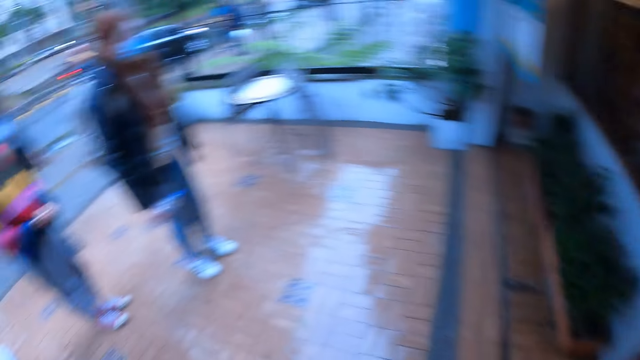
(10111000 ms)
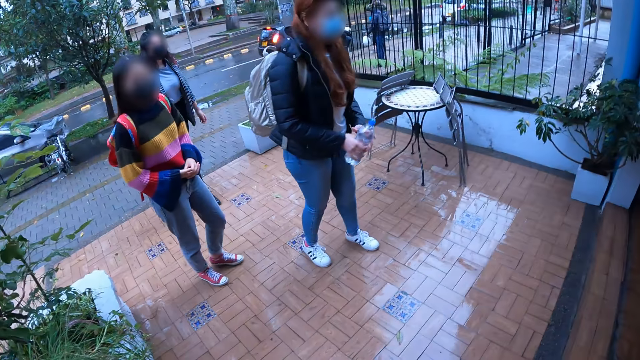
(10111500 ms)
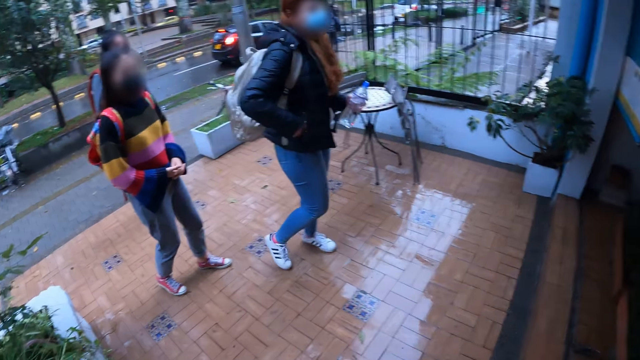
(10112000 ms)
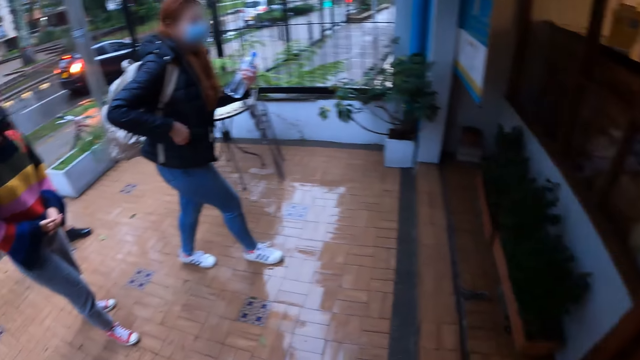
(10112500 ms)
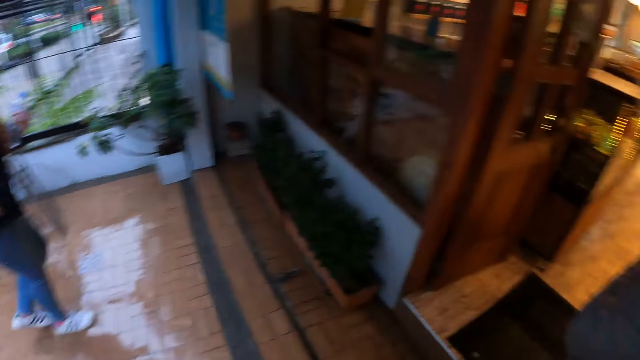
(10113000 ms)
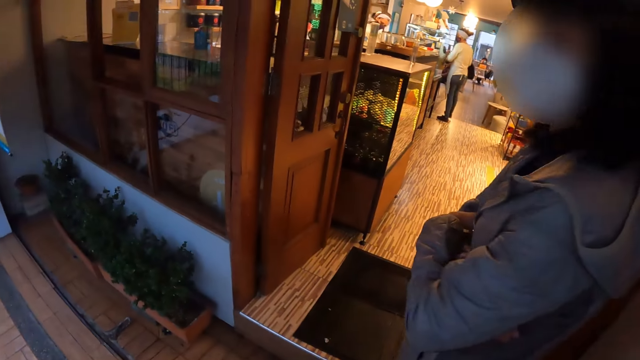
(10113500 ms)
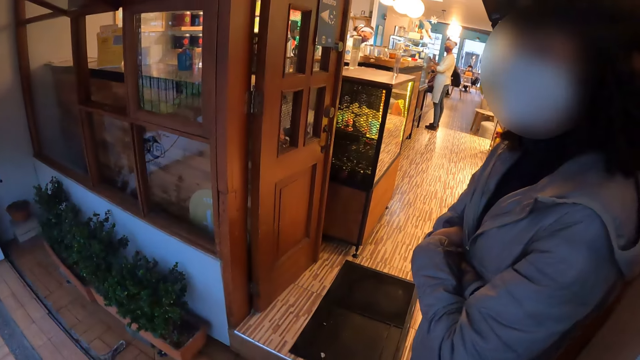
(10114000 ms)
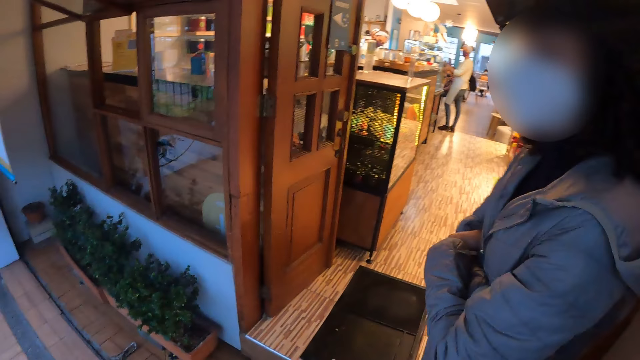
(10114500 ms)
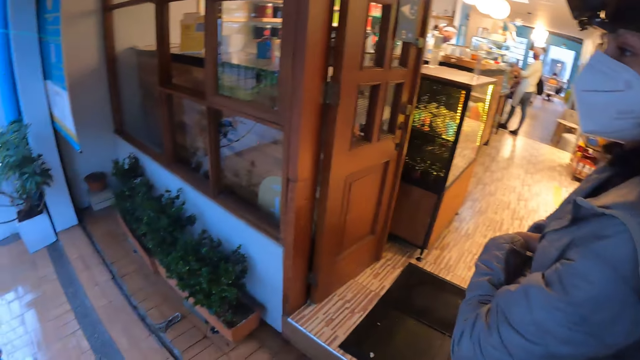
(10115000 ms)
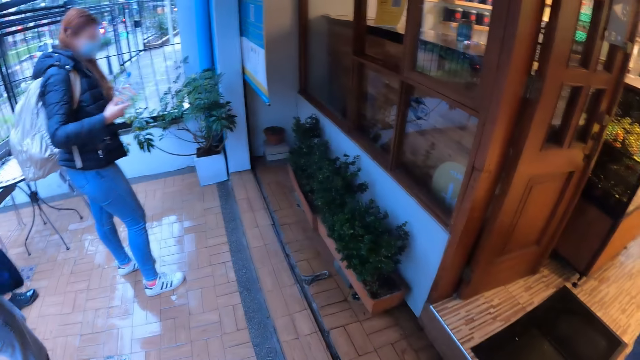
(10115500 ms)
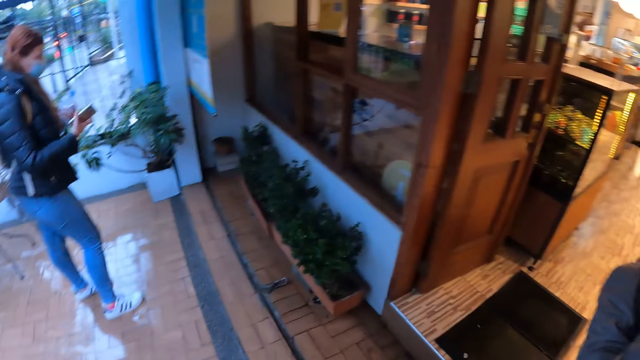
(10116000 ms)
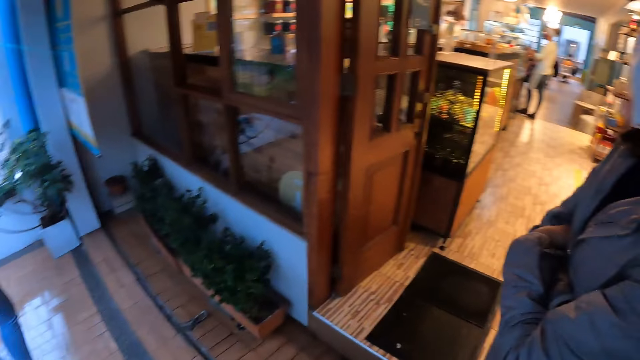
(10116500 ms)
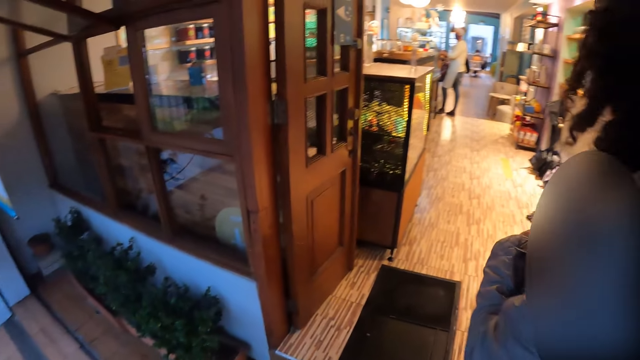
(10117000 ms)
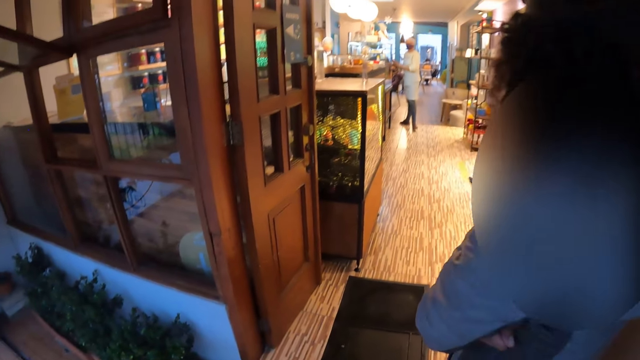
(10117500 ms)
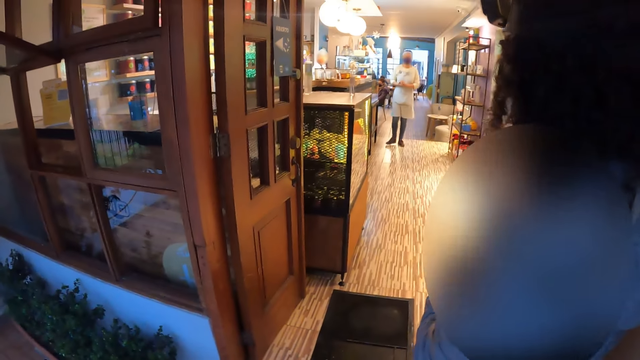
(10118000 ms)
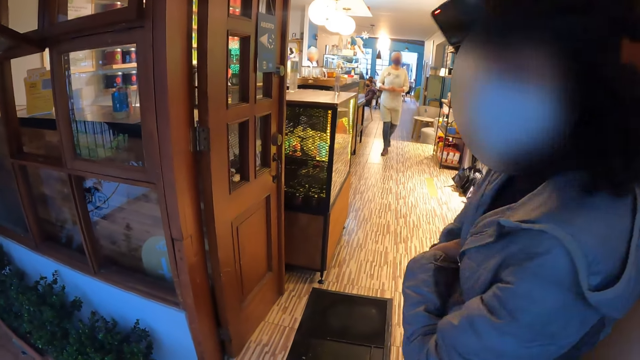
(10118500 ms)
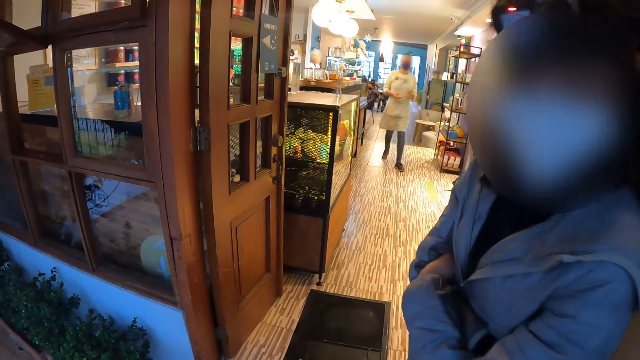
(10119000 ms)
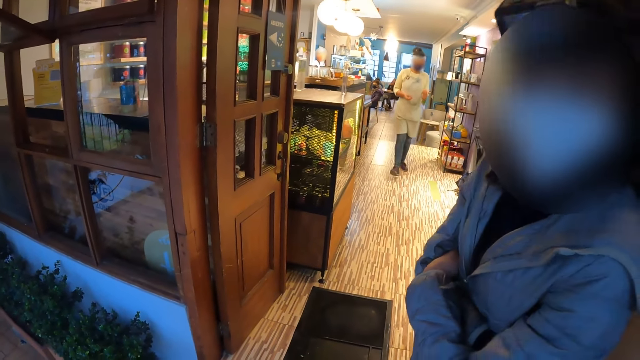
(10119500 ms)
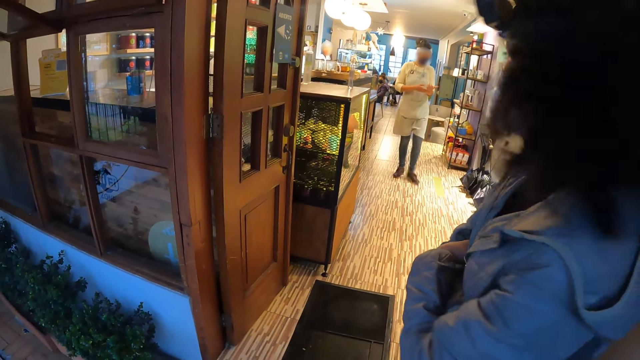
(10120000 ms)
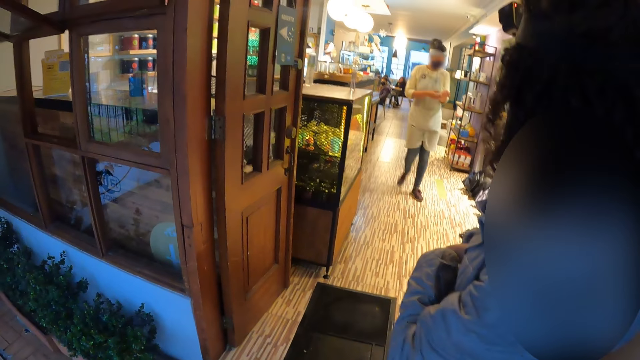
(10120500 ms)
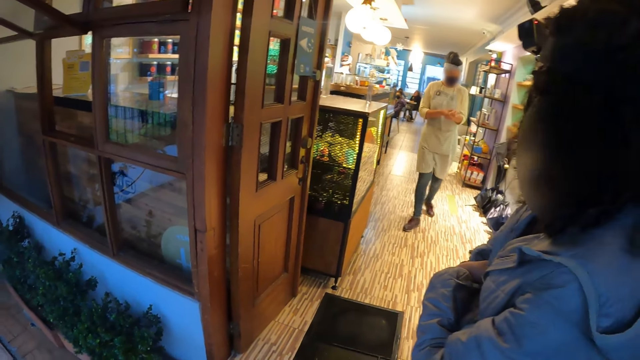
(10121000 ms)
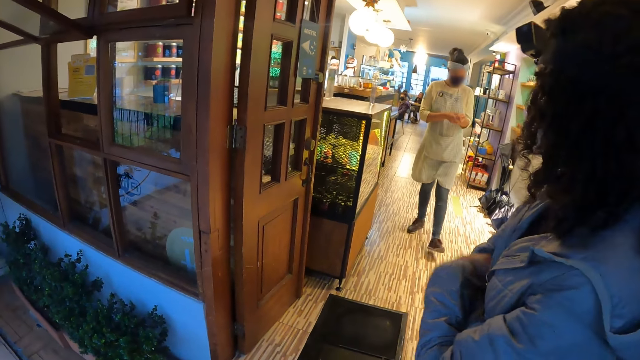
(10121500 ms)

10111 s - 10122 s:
A woman passes a bottle of water from her right hand to her left hand. The woman holds a phone with her right hand. Another woman walks towards the door from the pharmacy.

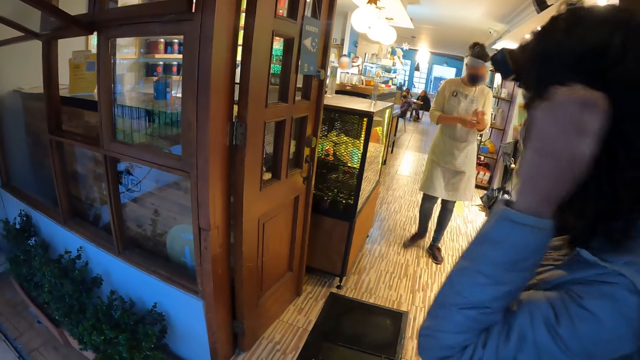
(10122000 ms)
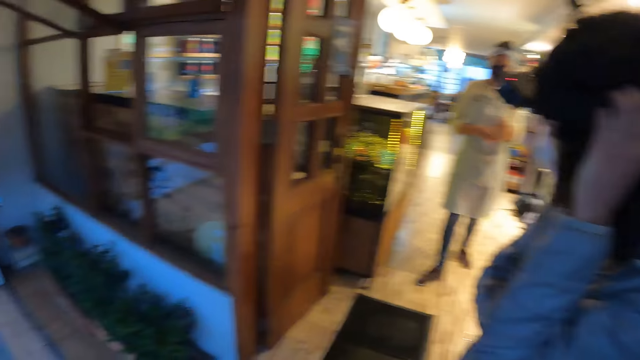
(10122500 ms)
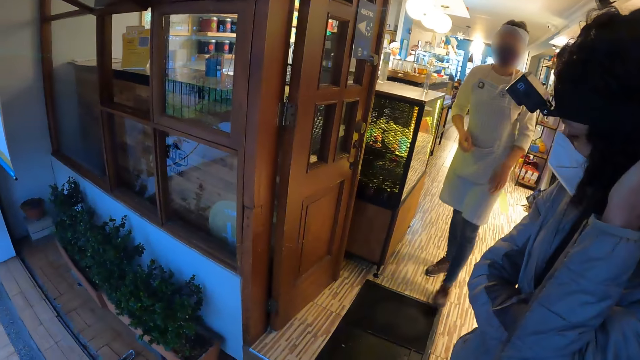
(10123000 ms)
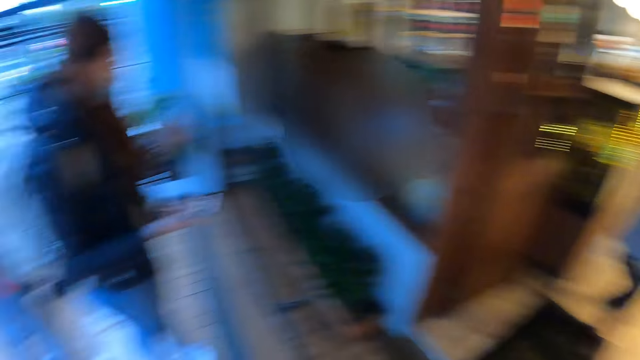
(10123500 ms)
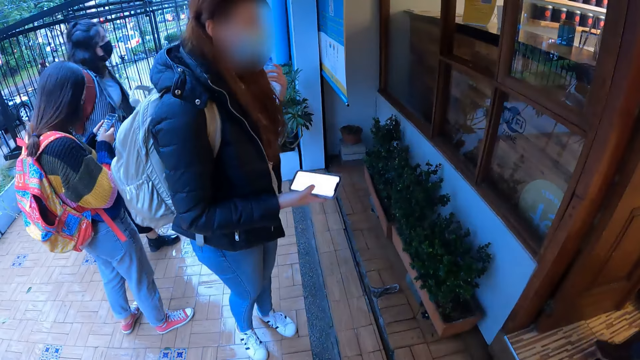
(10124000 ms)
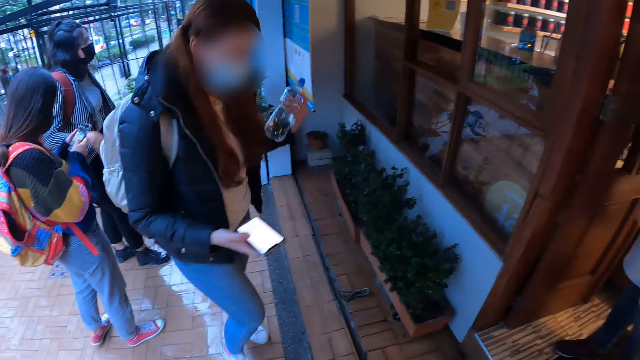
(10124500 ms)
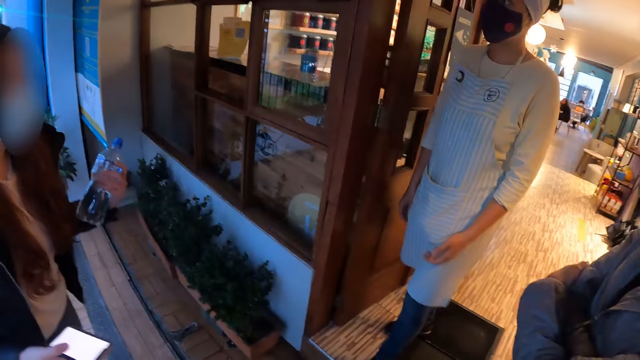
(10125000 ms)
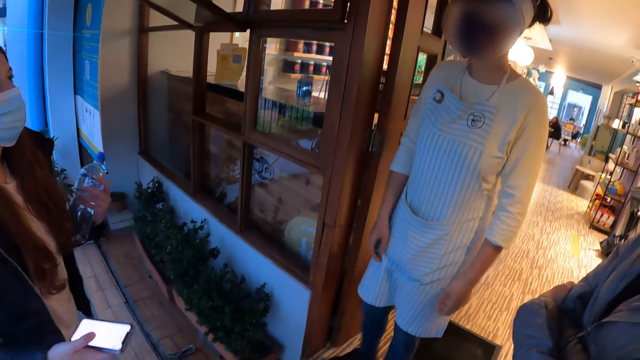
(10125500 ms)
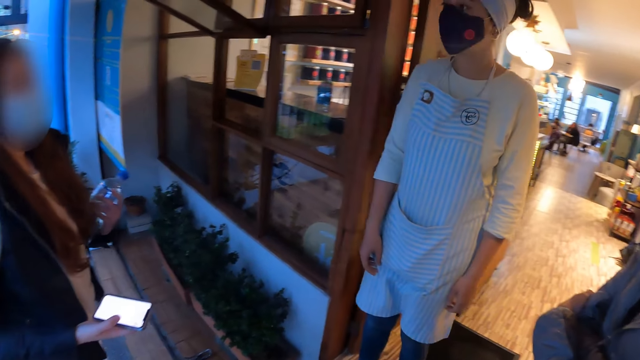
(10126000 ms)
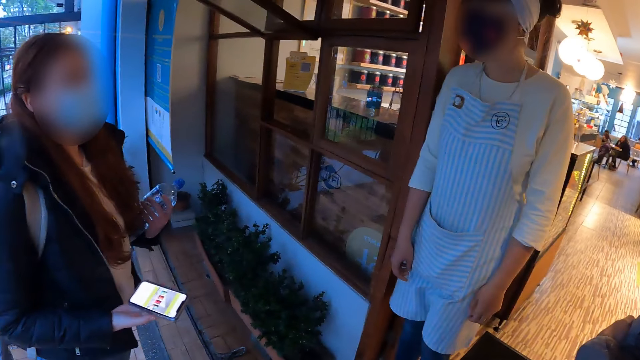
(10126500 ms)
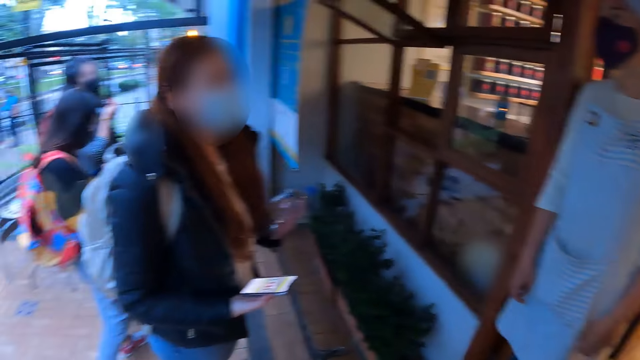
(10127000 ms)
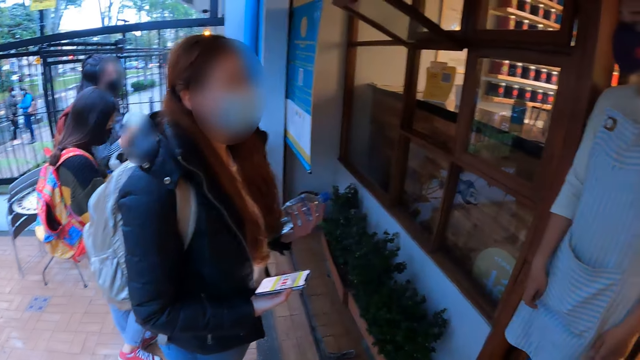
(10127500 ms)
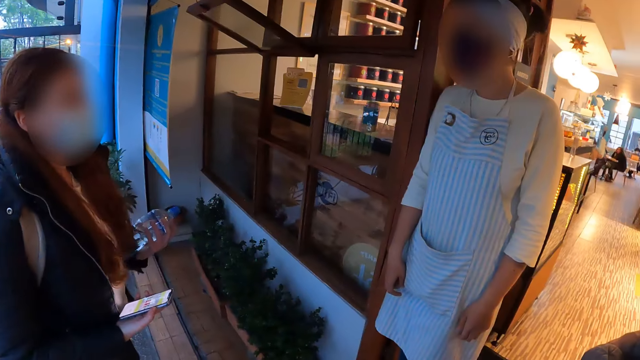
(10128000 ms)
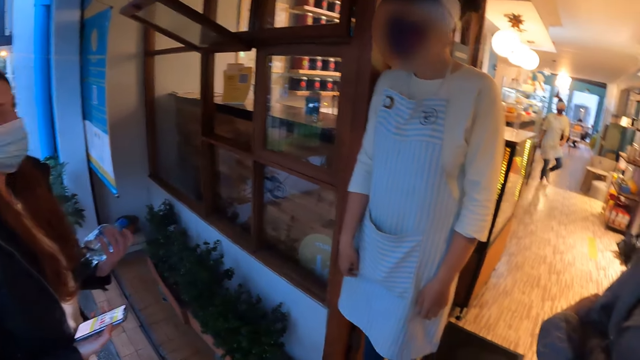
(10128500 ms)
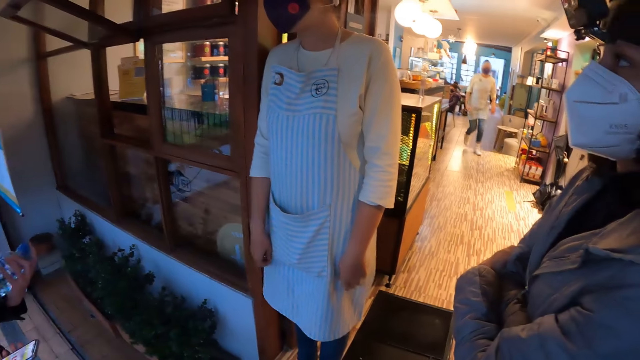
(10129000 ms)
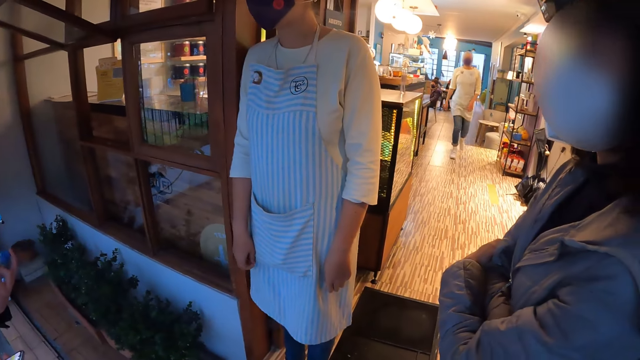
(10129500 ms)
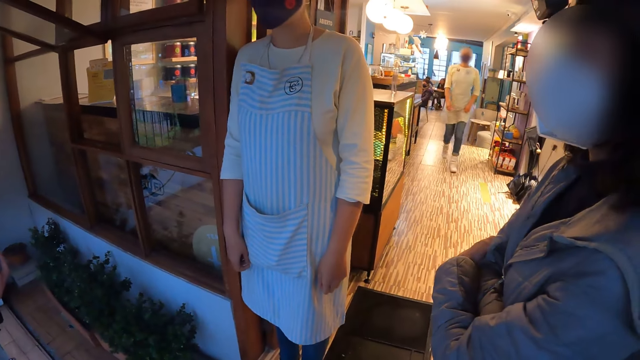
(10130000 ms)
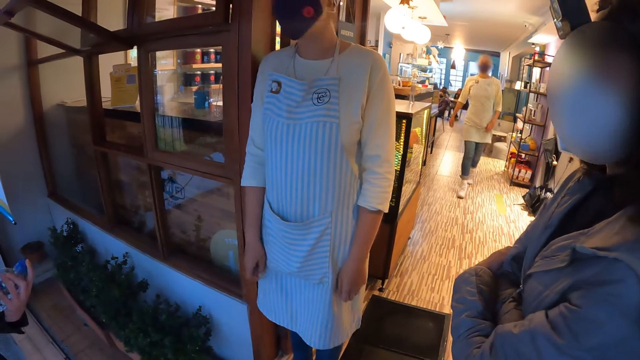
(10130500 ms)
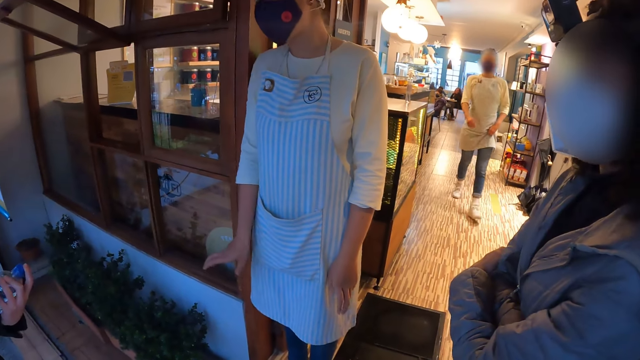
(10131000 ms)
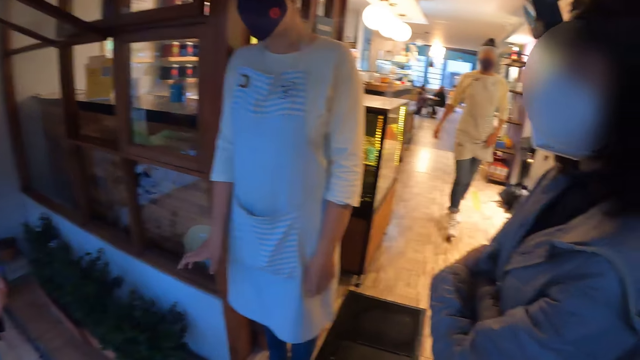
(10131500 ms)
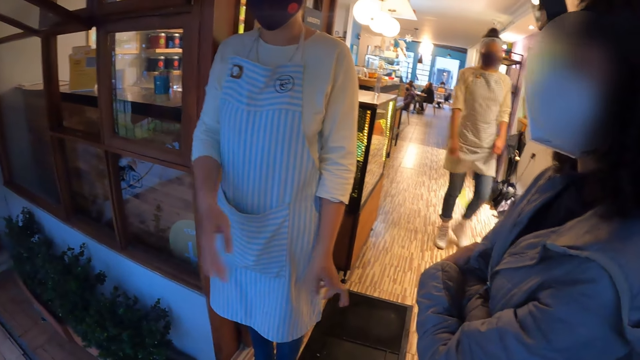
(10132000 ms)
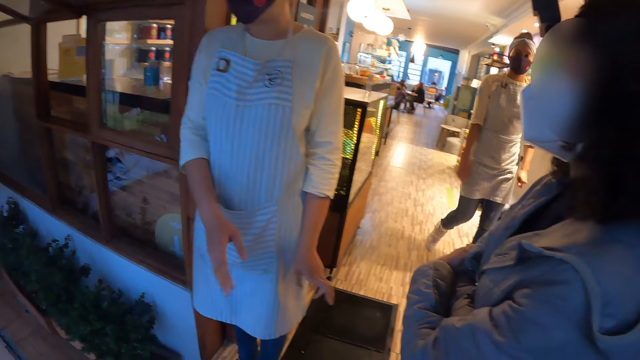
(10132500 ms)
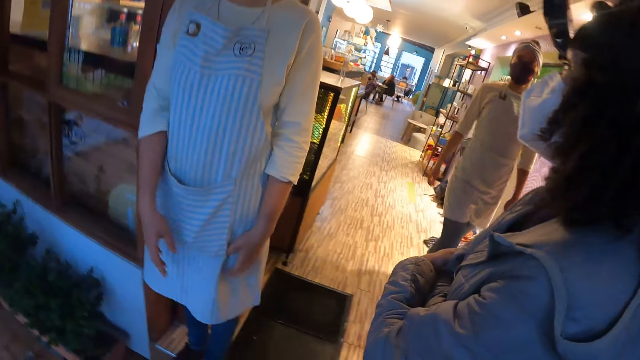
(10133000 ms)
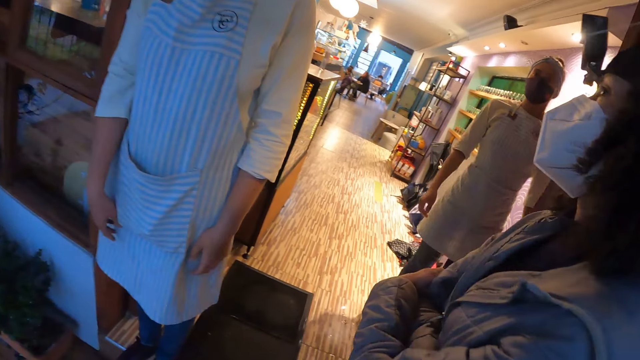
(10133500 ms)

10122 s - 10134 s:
A woman operates a phone with both hands. Another woman converses with a third woman. Another woman walks towards the door from the pharmacy.
